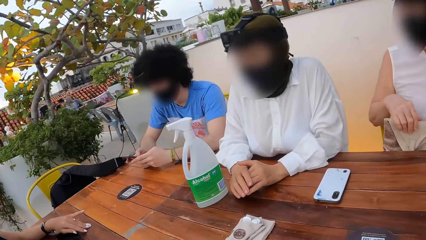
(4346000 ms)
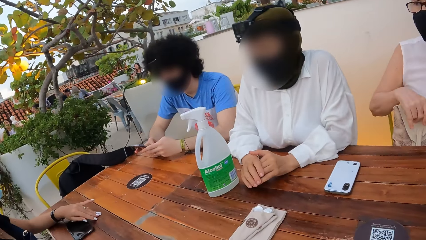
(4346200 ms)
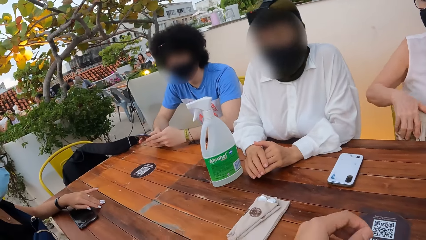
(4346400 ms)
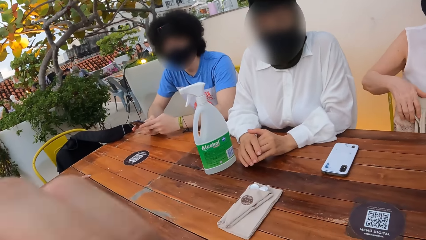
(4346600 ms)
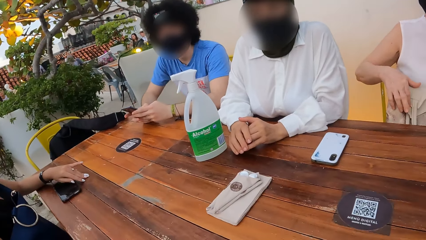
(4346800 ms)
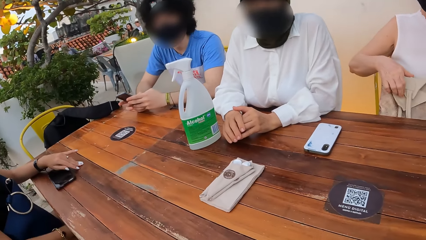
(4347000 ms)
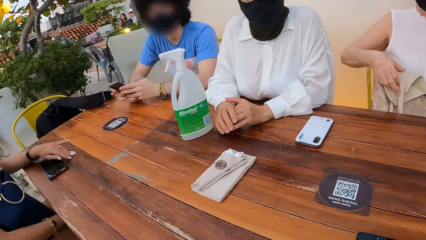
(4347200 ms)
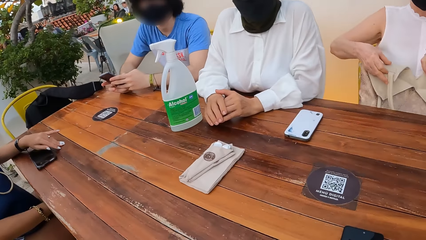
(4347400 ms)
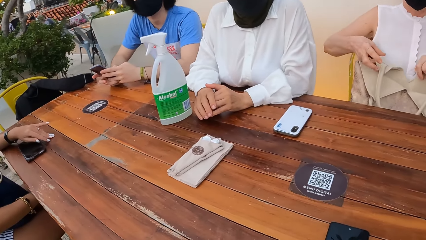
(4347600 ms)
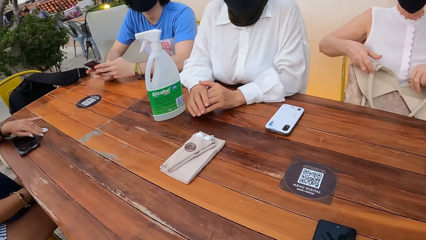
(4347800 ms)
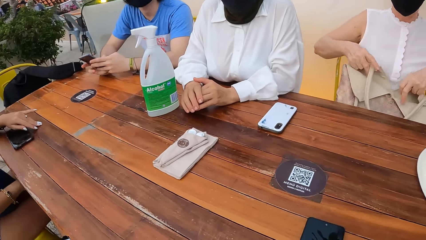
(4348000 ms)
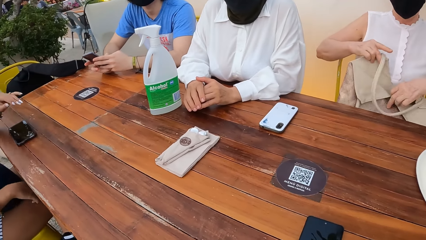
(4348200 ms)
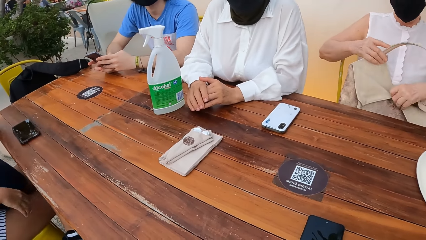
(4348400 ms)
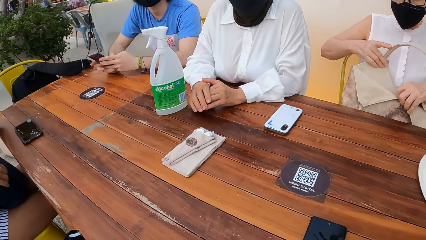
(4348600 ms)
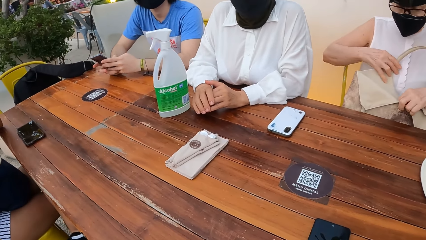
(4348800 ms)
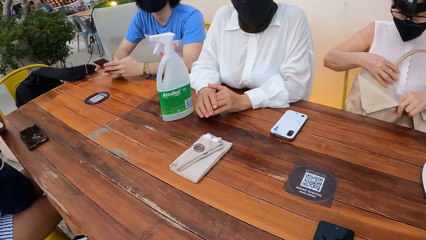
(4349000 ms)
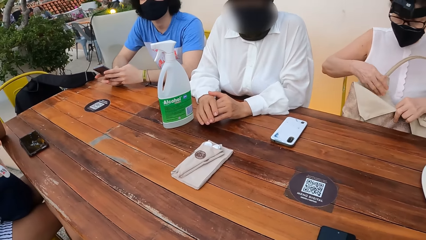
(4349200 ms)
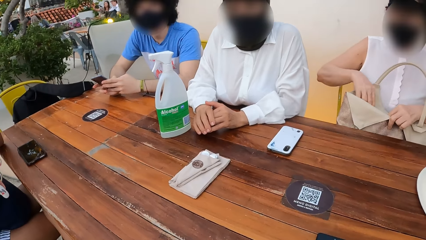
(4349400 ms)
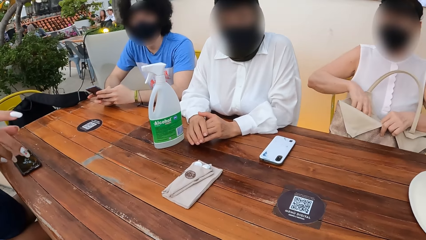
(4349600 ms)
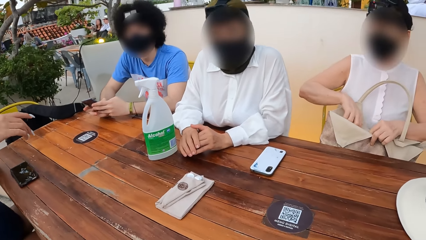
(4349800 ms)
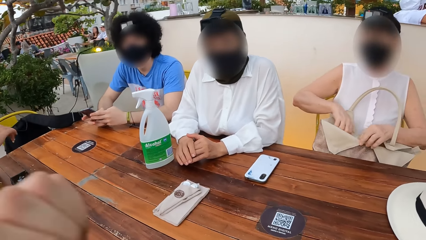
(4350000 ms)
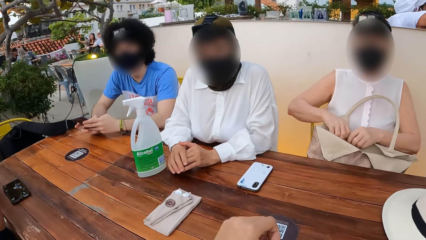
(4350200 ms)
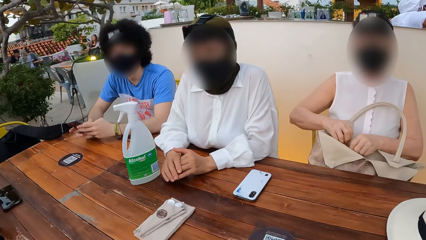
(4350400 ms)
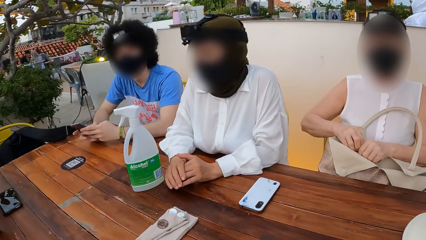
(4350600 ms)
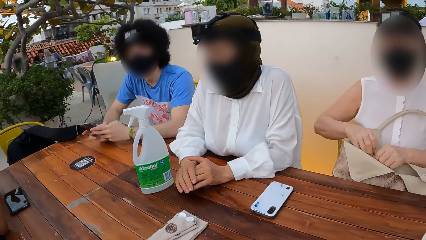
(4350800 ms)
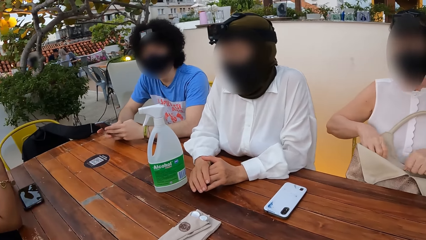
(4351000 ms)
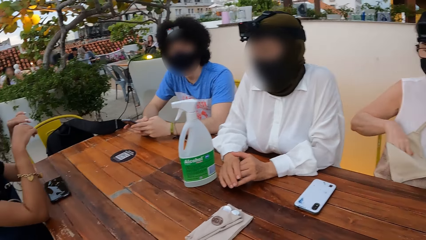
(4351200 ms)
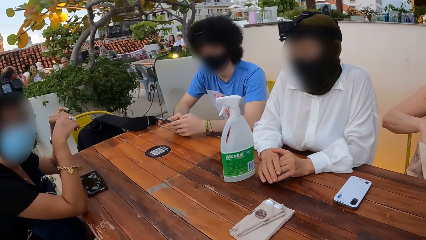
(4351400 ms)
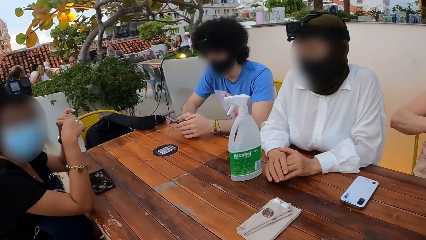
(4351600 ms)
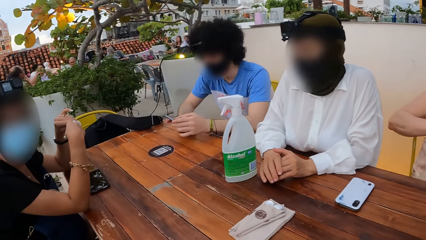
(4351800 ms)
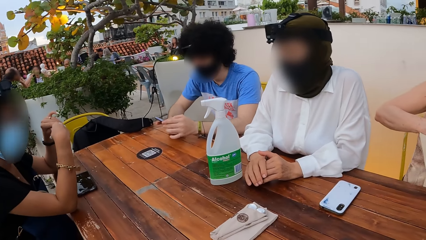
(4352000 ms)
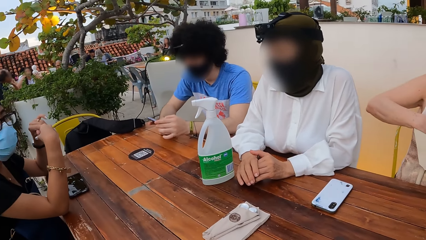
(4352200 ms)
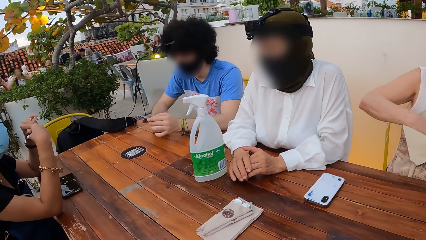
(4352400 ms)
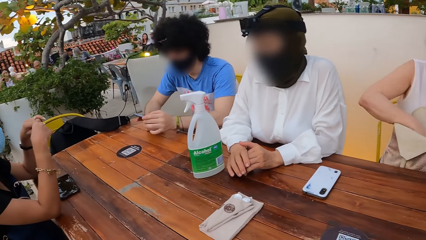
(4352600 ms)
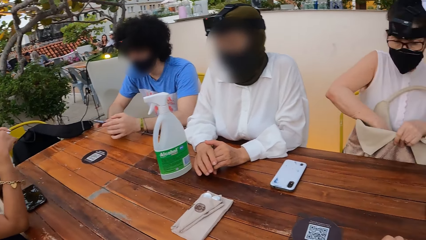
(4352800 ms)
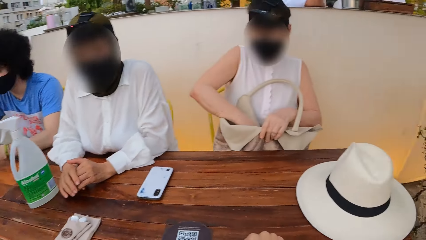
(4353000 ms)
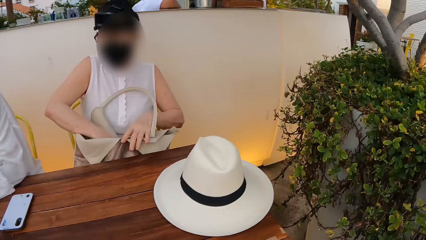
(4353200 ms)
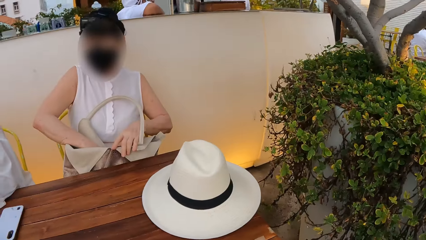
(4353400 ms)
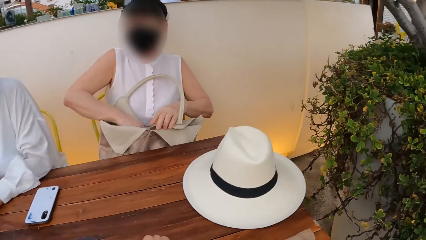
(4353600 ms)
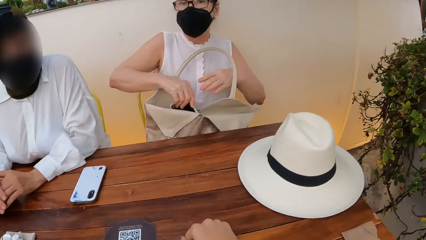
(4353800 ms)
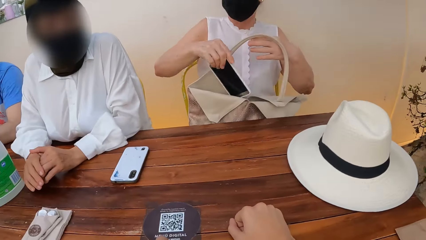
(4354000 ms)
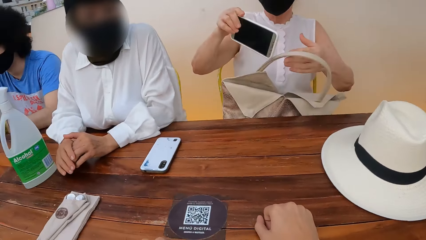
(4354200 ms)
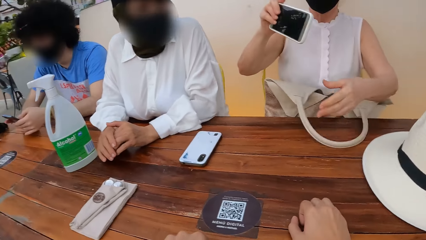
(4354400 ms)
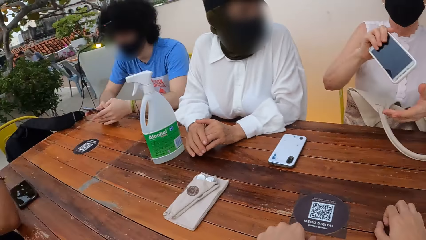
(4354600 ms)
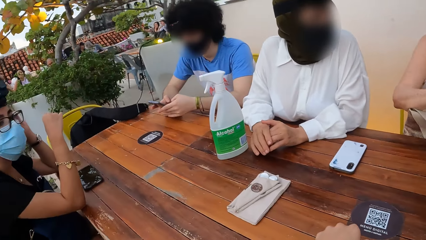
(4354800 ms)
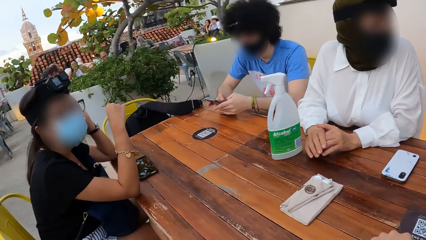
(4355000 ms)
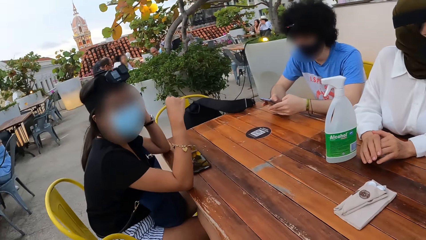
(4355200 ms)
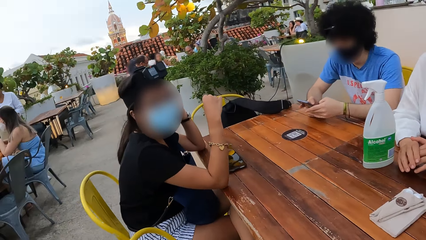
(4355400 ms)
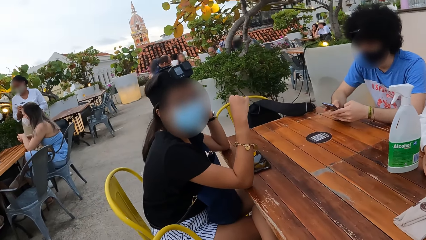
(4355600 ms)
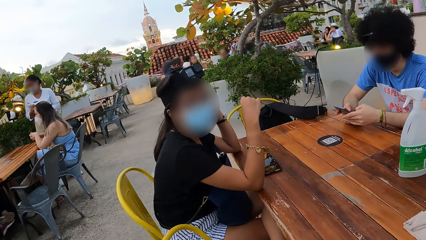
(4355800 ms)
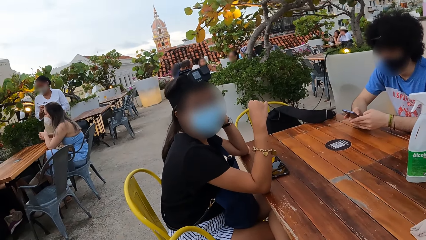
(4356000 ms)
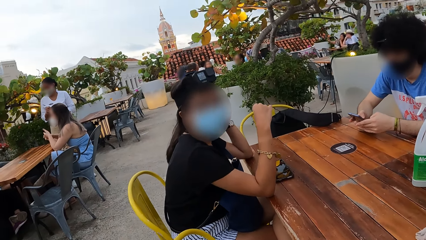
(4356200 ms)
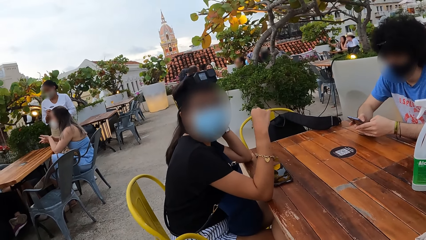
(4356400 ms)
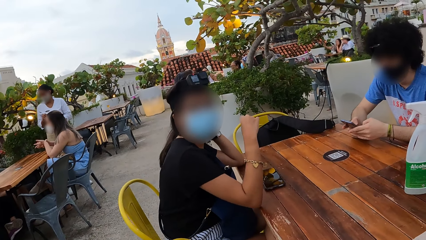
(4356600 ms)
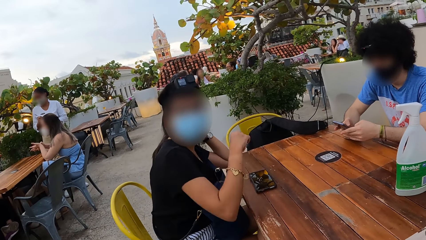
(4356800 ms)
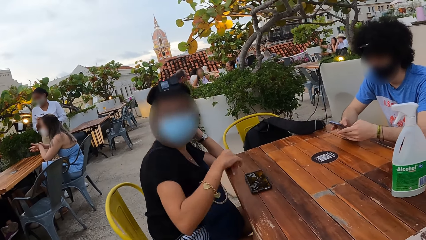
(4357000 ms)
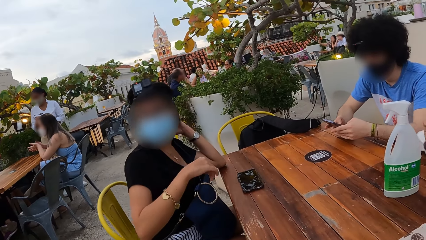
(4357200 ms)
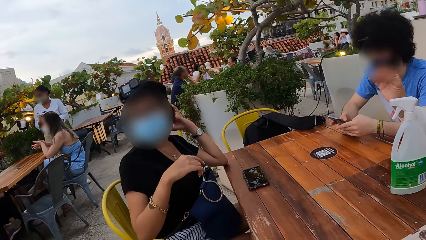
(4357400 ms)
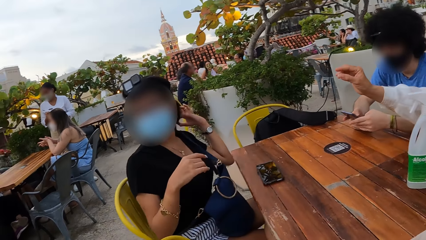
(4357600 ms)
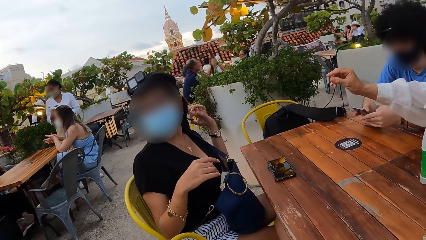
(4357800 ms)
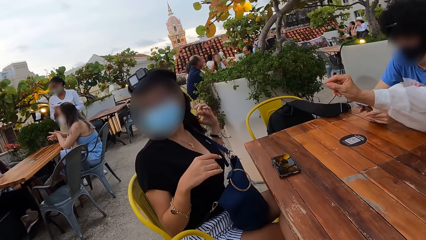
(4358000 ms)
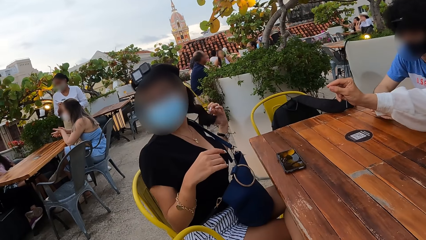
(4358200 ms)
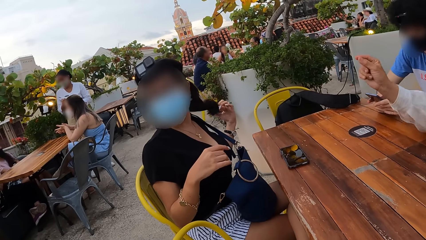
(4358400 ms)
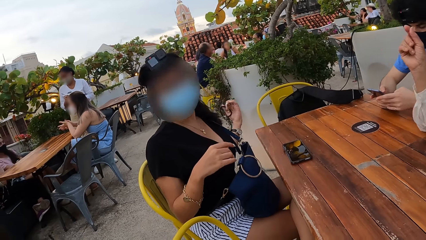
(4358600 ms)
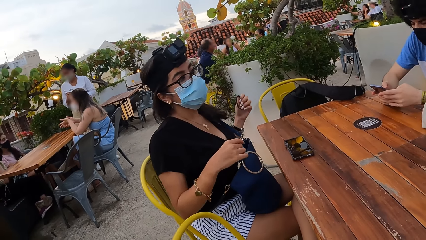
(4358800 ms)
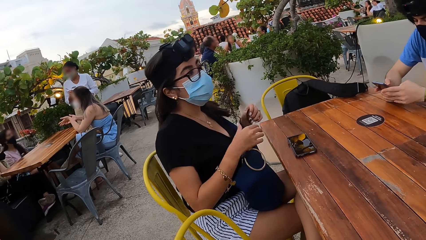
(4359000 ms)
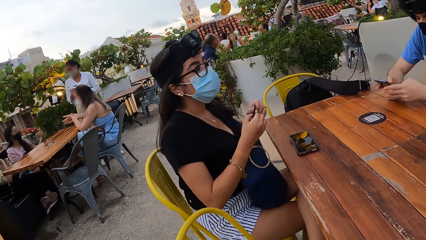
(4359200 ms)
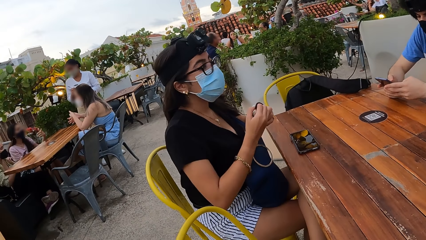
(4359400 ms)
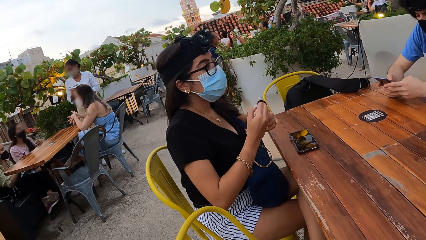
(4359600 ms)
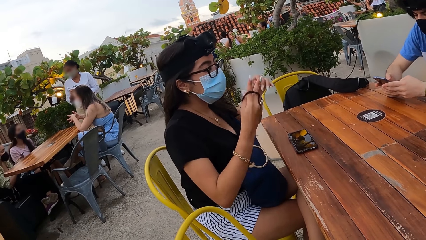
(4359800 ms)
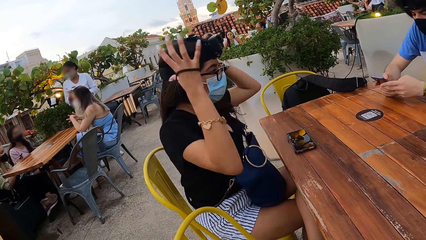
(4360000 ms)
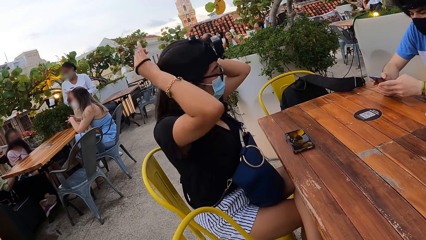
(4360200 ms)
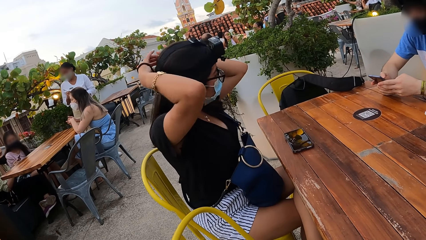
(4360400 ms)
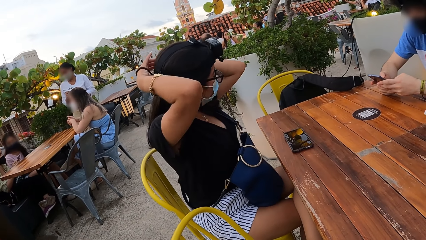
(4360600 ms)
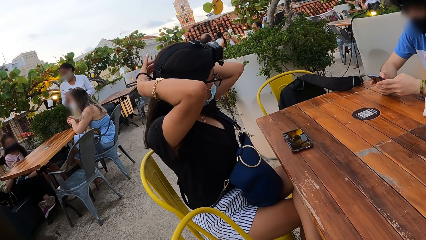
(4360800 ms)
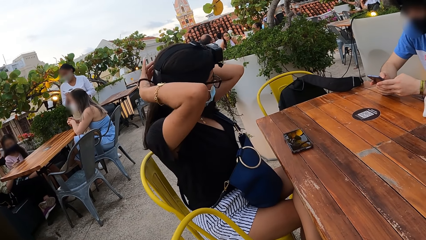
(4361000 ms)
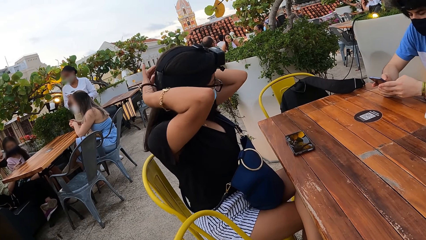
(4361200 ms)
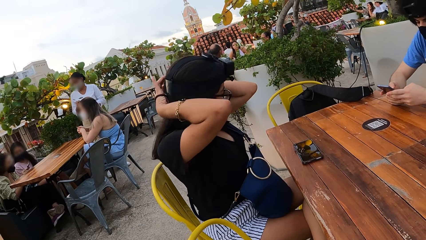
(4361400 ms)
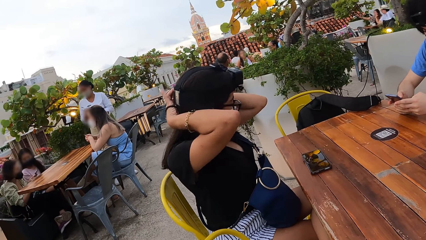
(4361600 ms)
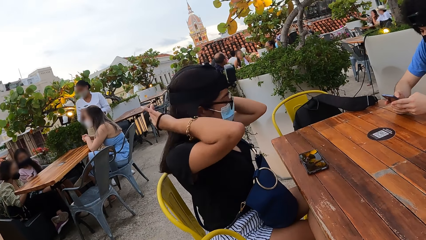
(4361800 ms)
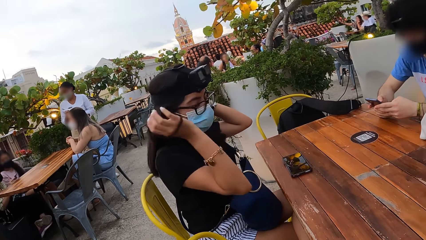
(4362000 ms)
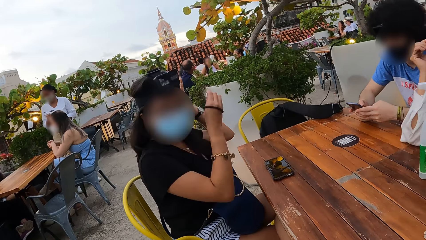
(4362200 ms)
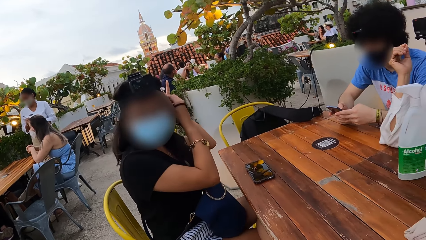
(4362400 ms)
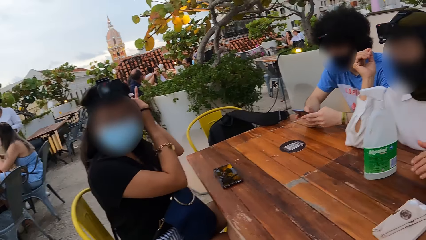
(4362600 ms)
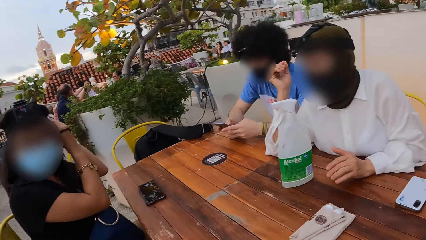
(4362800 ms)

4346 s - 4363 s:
A person looks through a handbag. Another person interacts with a third person. A woman touches the bag. The first person gets out a smartphone from the handbag. The camera wearer looks around an outdoor café. Another woman converses with the third person, a woman. The third woman touches the hair and ties the hair together with the hair band.
